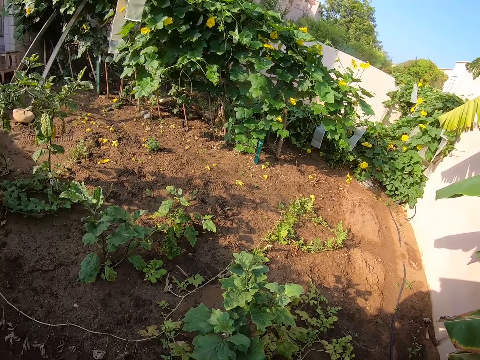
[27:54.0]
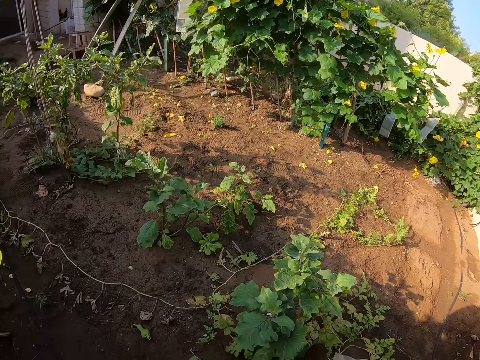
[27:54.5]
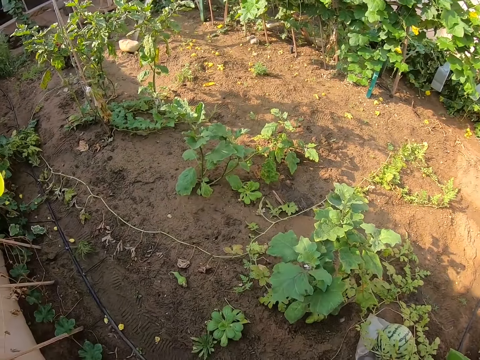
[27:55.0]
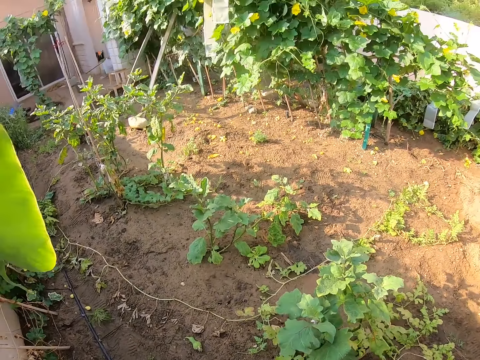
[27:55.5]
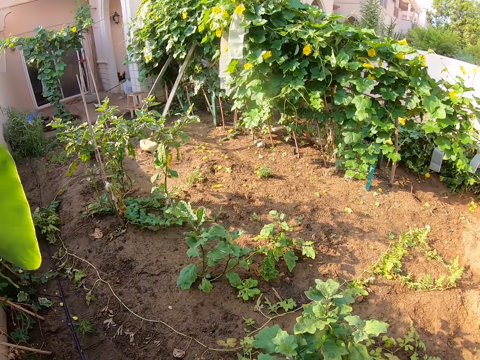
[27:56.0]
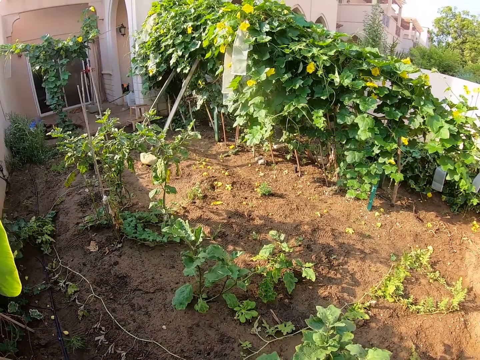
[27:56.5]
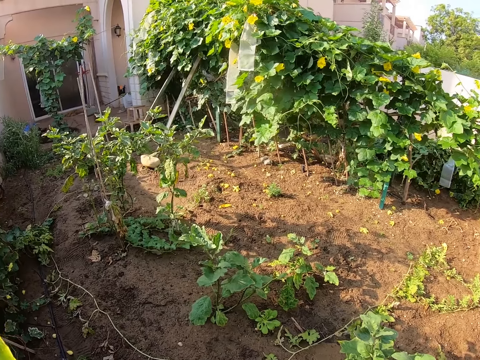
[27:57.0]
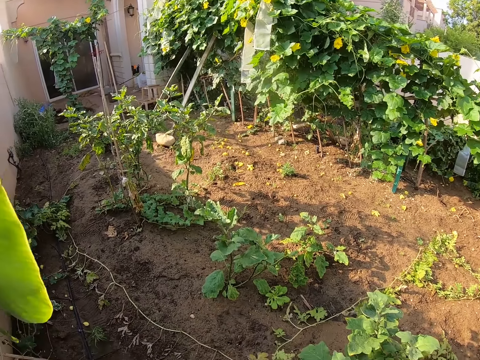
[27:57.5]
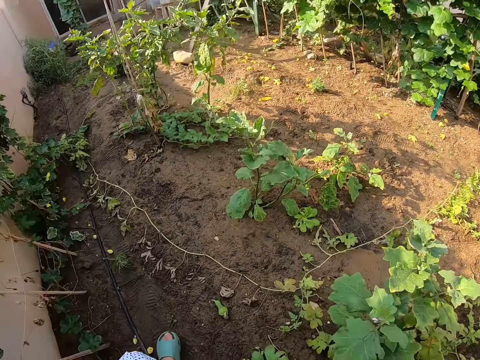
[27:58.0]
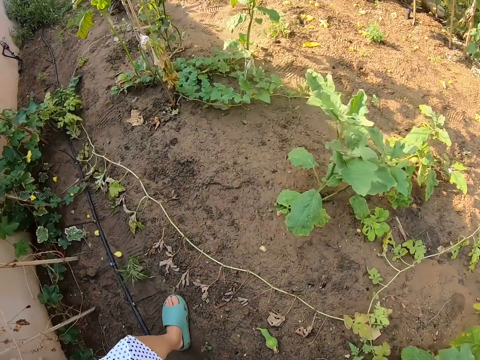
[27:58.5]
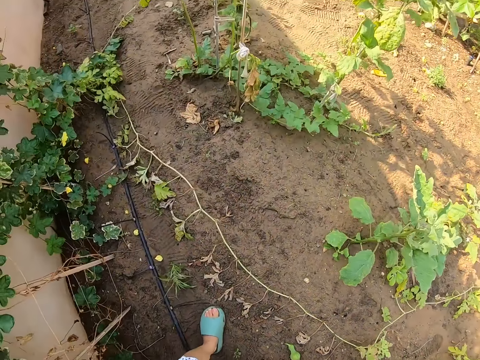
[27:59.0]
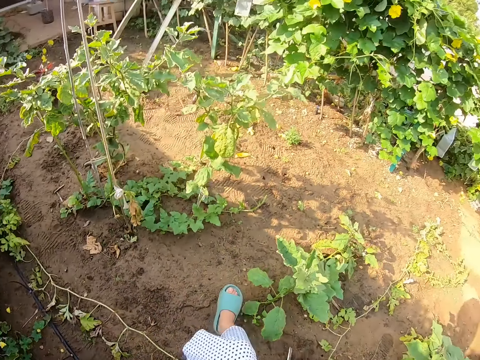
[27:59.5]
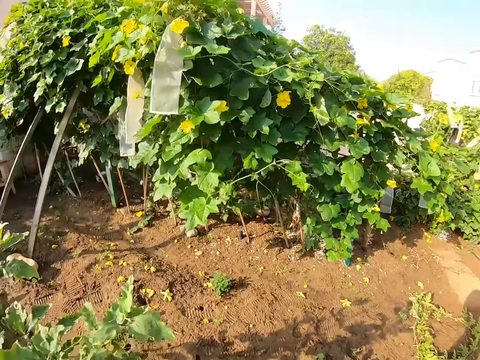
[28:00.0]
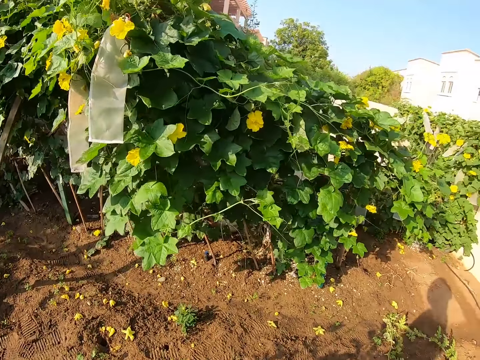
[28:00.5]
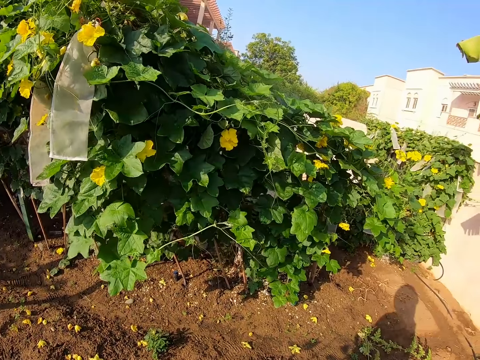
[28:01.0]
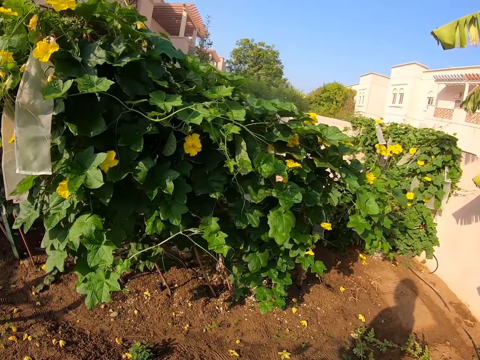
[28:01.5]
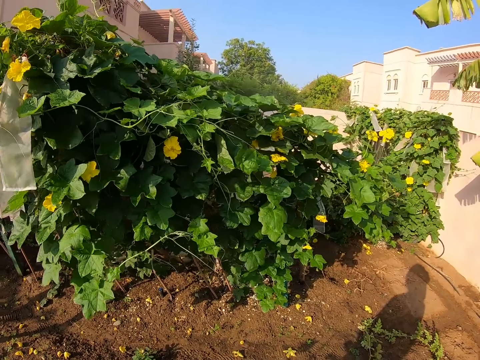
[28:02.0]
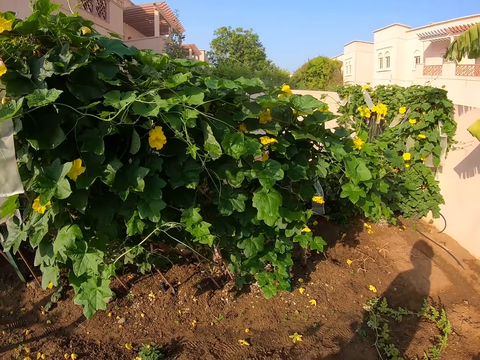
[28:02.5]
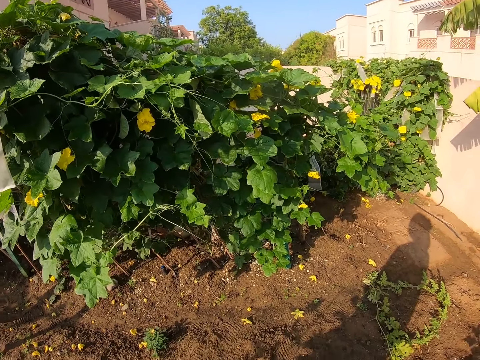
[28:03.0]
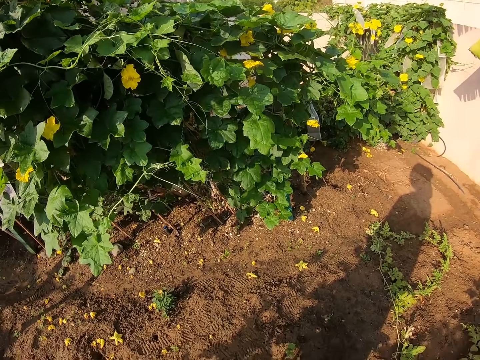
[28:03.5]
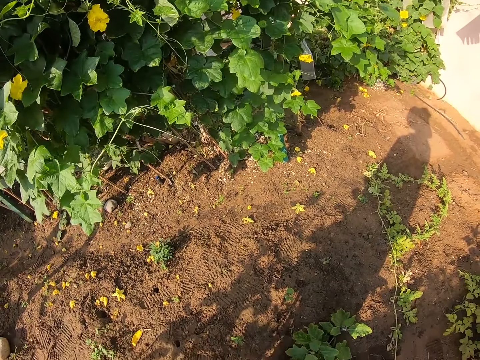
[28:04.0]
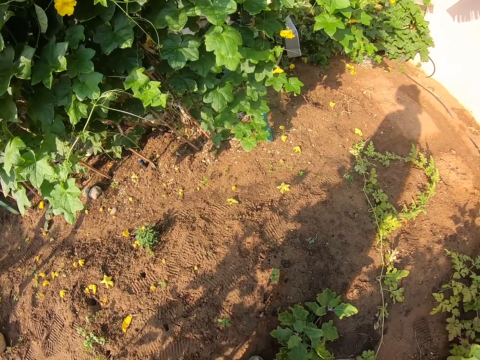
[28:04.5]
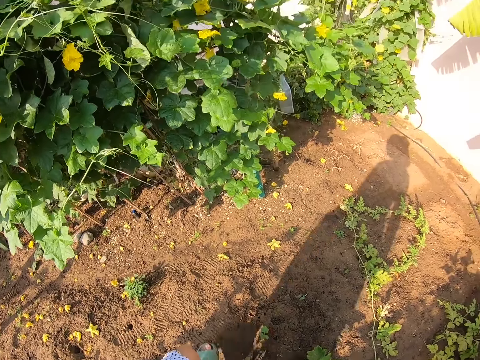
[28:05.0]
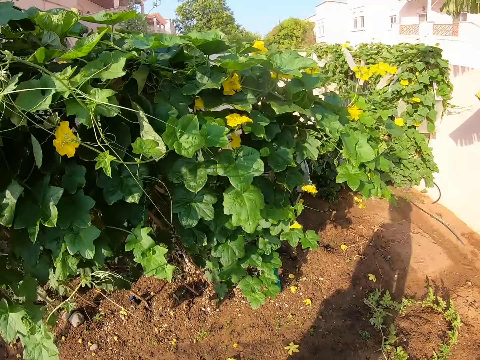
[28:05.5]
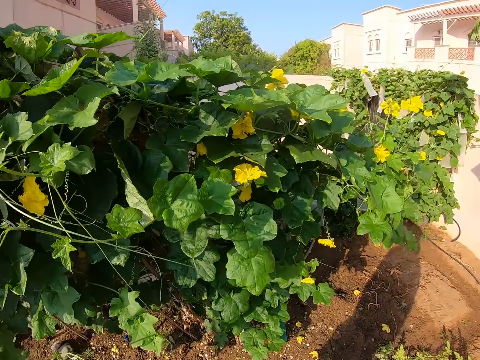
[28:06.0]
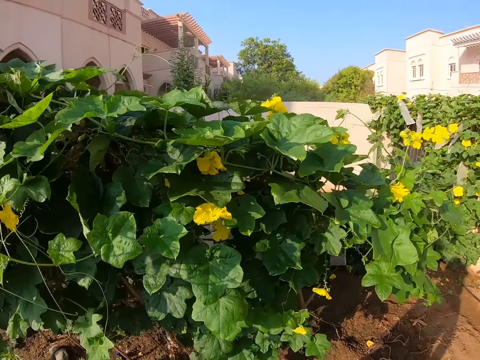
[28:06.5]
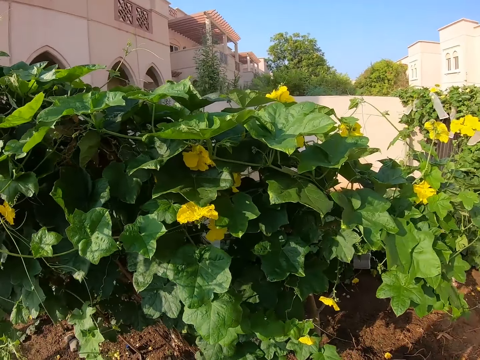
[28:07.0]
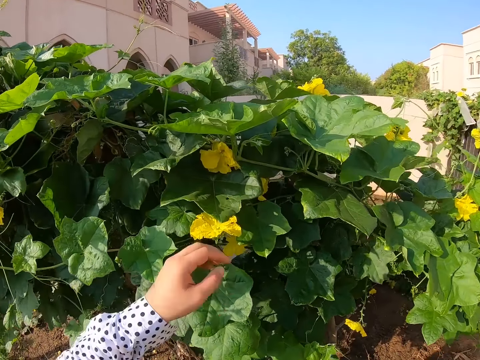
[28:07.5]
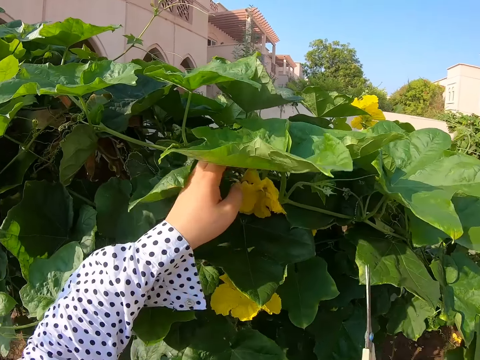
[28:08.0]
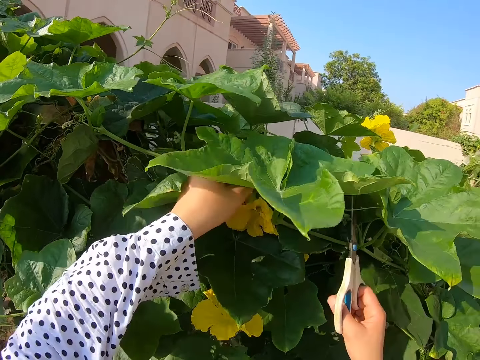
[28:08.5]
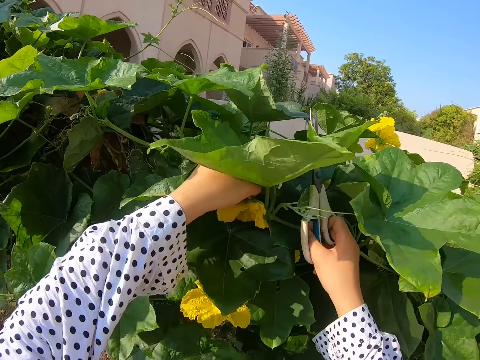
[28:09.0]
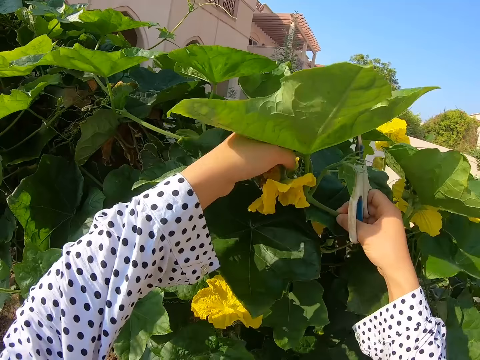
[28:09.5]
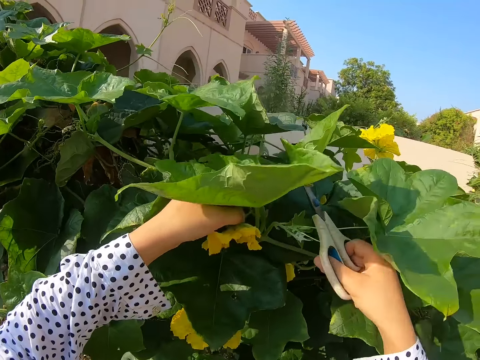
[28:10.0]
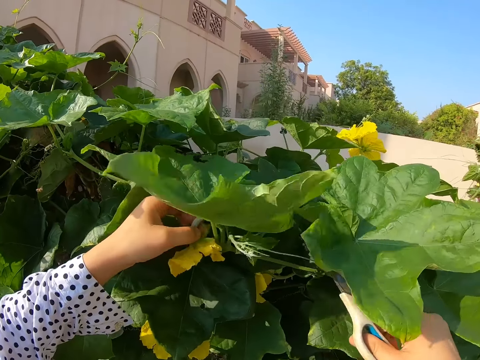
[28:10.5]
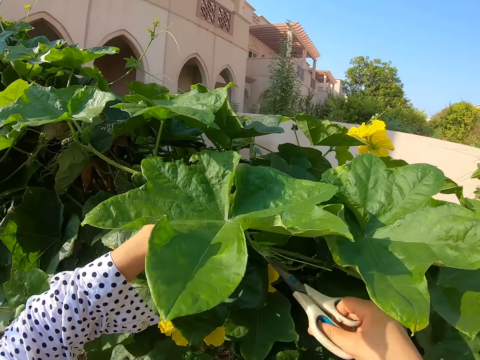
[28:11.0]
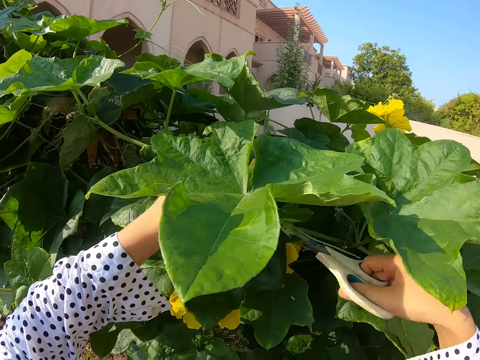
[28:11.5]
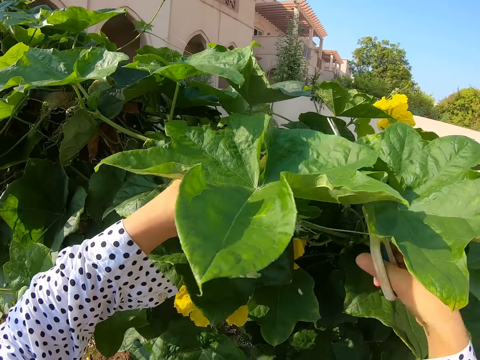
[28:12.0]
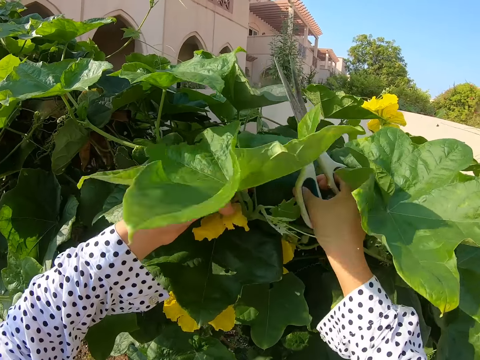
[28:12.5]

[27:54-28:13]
The camera wearer walks around the garden. They look around. They walk in the farm. They hold a plant.

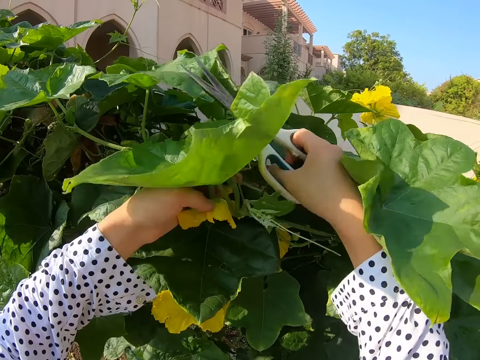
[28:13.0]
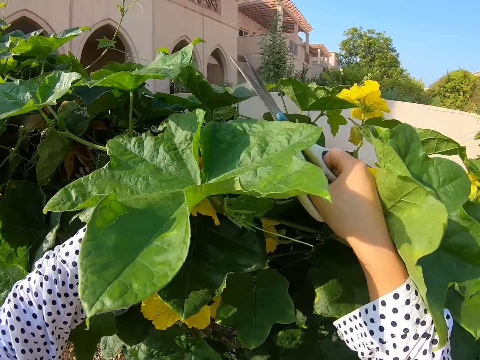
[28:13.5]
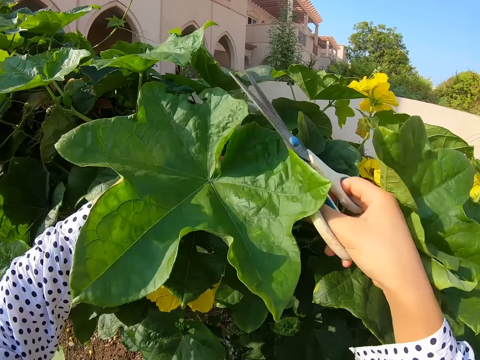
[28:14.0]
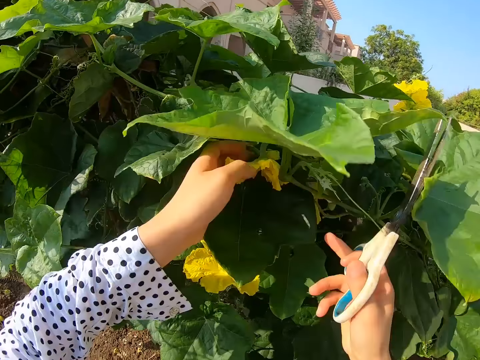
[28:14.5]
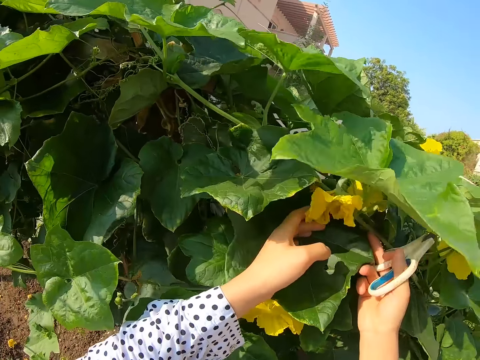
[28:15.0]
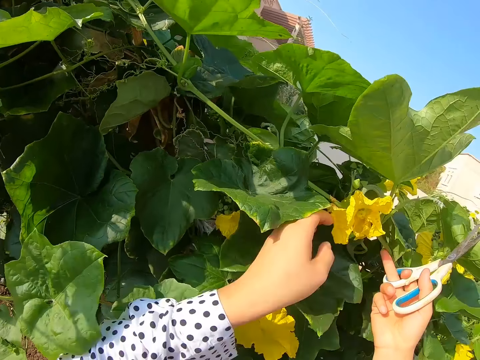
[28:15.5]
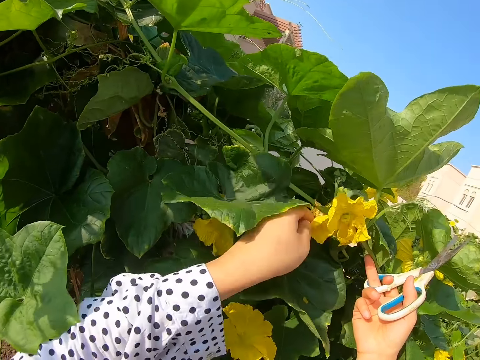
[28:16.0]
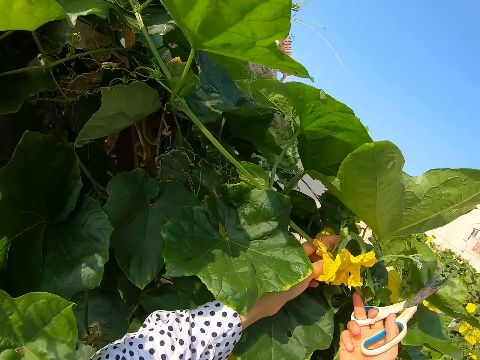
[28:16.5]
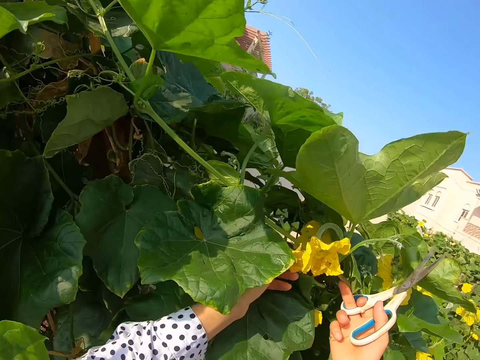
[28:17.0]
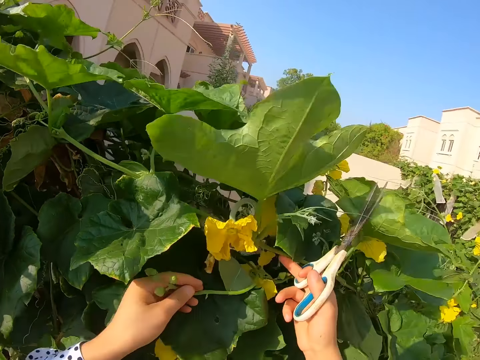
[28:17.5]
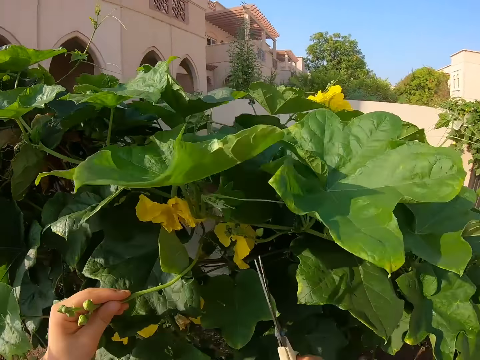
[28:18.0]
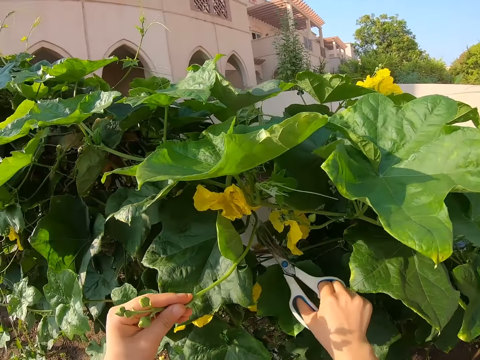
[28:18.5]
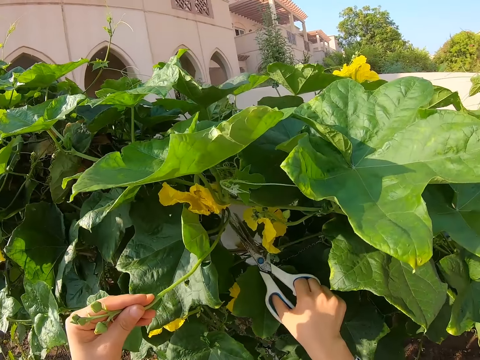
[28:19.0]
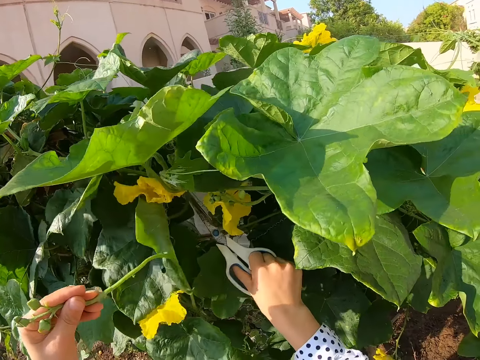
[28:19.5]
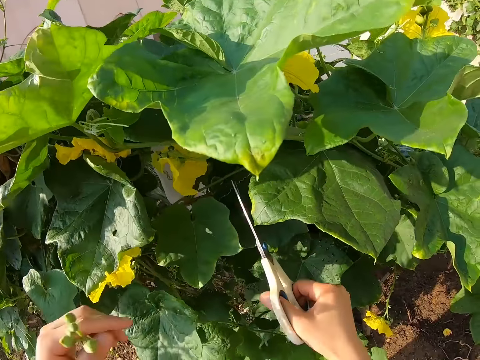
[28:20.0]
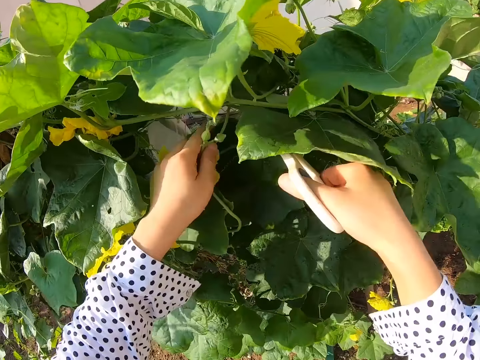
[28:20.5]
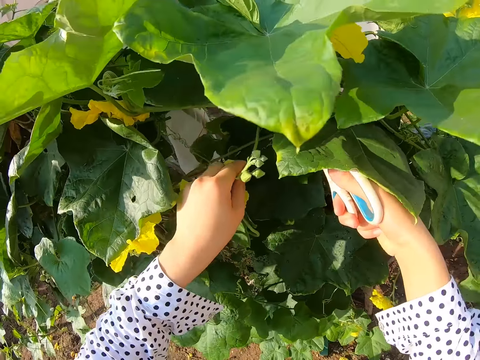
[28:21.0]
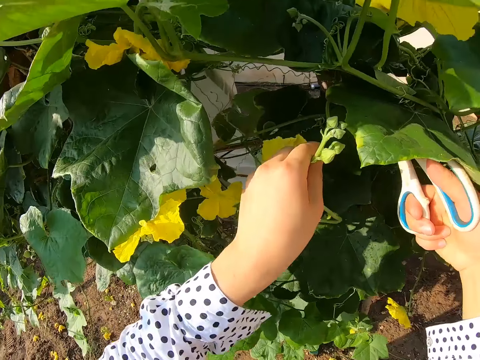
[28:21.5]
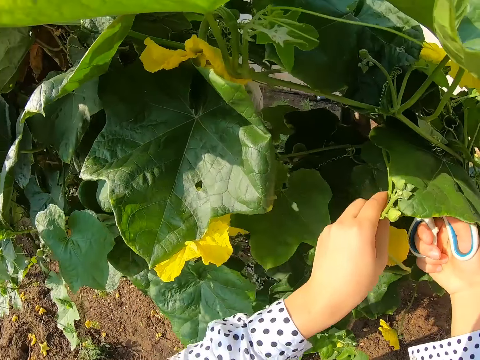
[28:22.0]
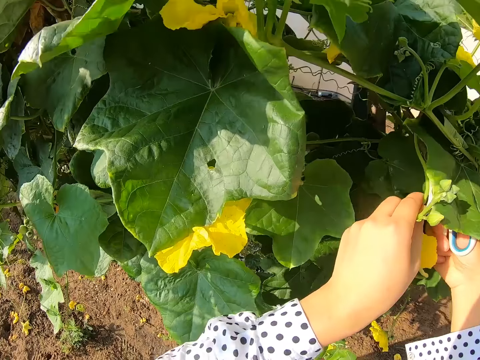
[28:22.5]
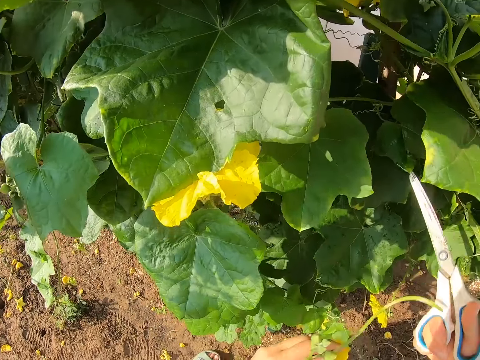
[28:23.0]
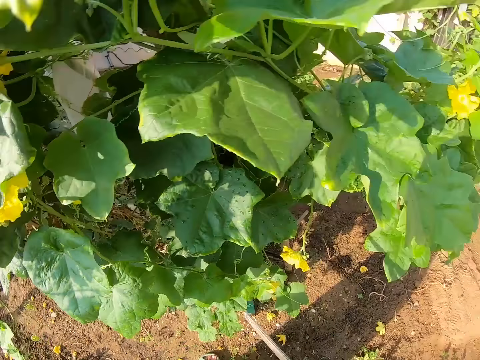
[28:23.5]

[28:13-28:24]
The camera wearer cuts a plant with scissors. They cut the plant with scissors again.
